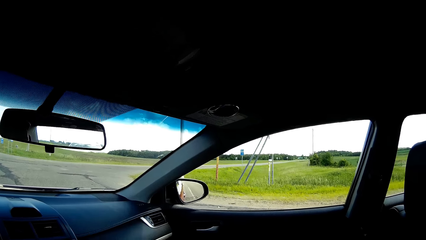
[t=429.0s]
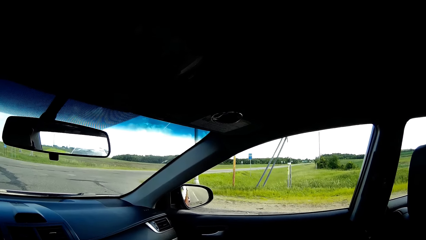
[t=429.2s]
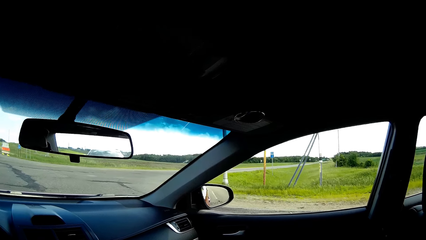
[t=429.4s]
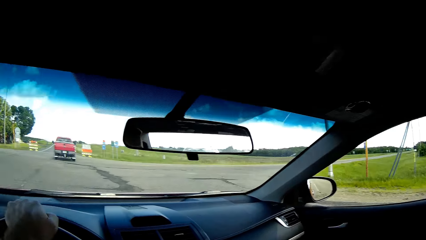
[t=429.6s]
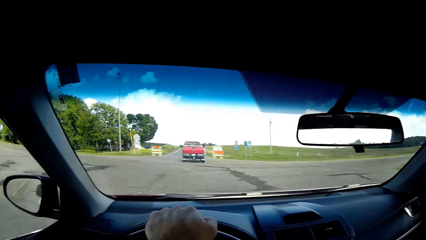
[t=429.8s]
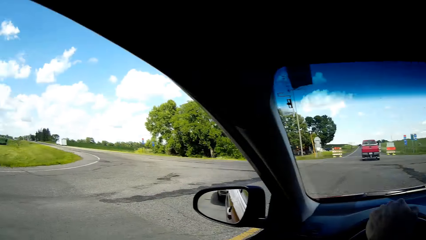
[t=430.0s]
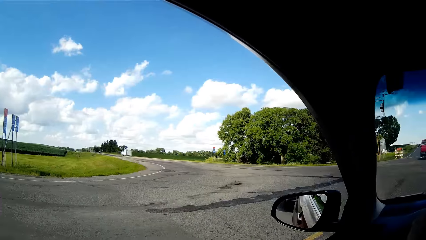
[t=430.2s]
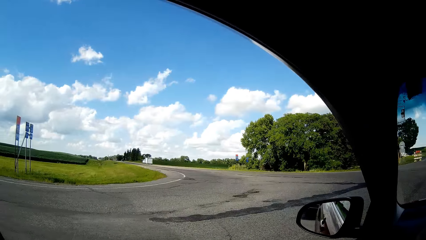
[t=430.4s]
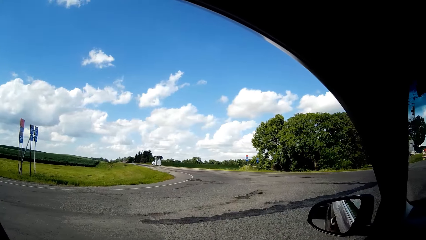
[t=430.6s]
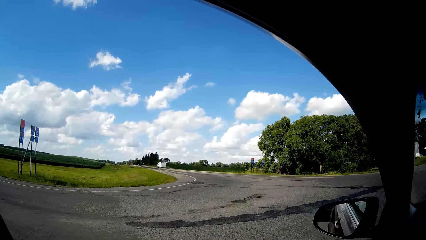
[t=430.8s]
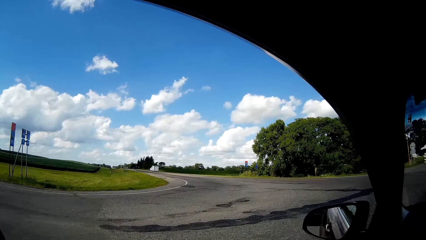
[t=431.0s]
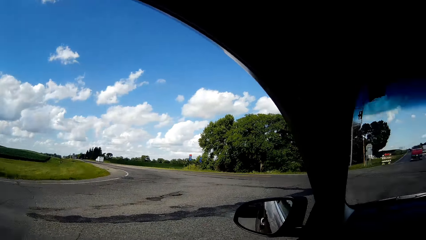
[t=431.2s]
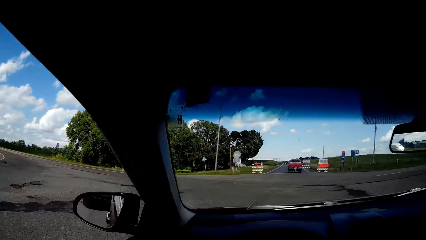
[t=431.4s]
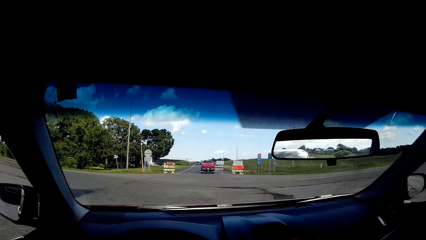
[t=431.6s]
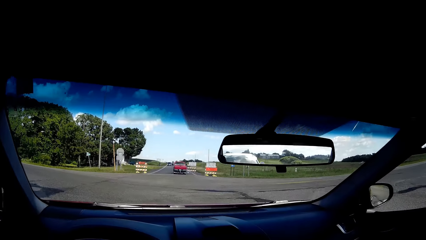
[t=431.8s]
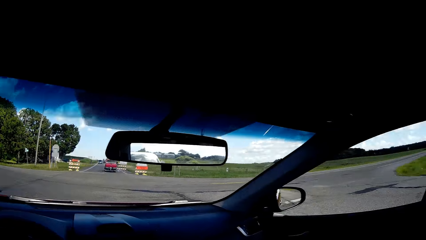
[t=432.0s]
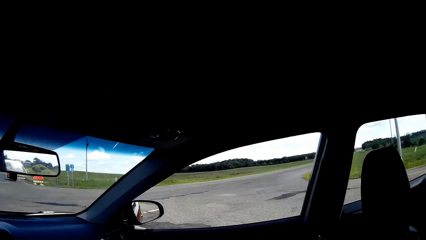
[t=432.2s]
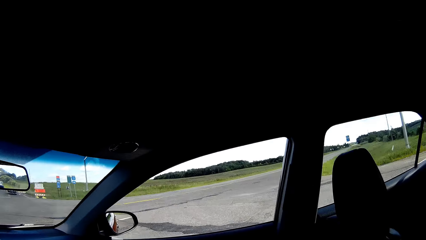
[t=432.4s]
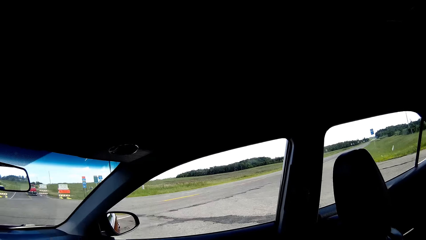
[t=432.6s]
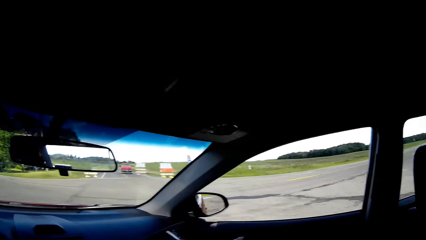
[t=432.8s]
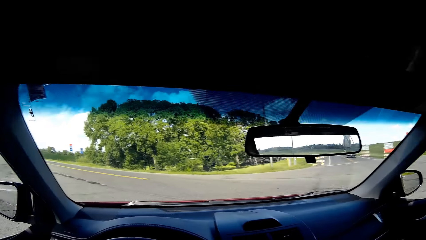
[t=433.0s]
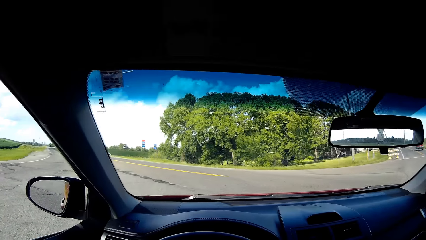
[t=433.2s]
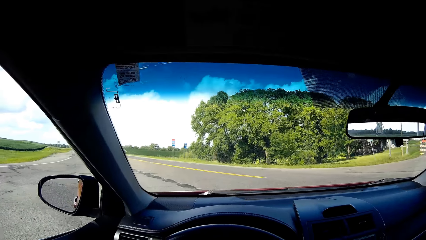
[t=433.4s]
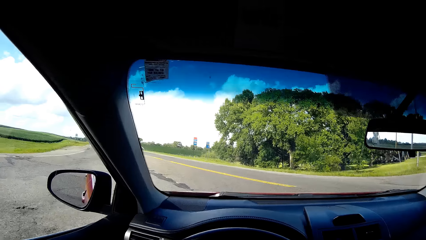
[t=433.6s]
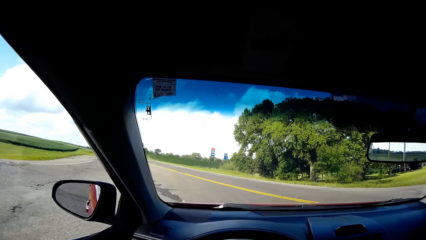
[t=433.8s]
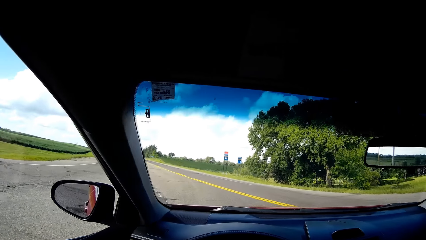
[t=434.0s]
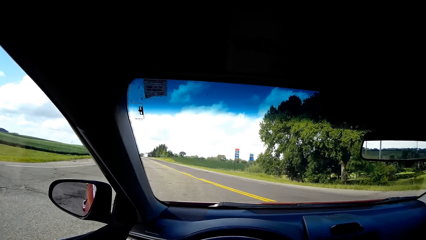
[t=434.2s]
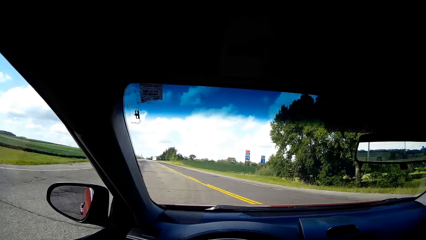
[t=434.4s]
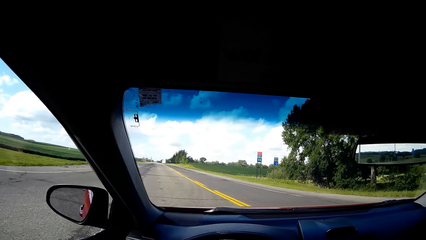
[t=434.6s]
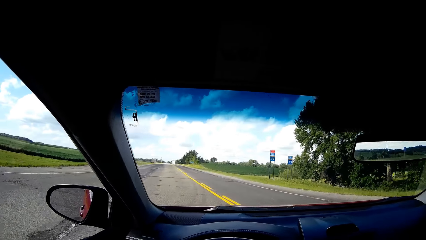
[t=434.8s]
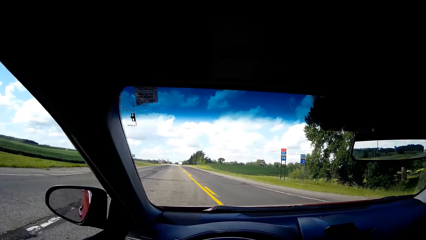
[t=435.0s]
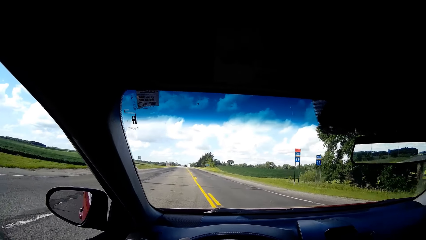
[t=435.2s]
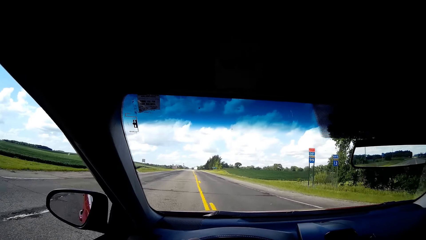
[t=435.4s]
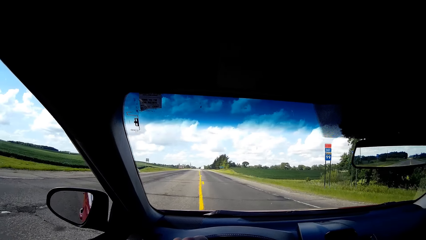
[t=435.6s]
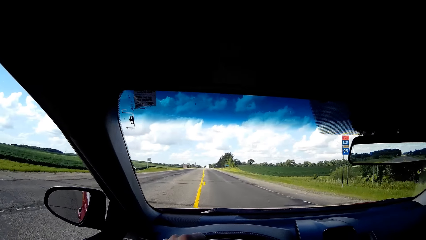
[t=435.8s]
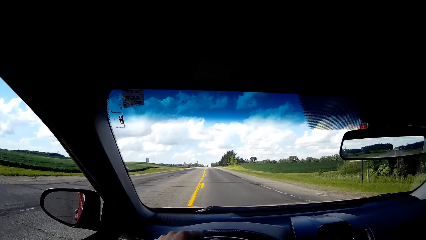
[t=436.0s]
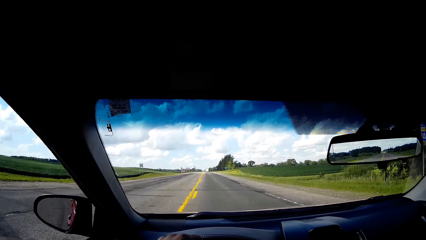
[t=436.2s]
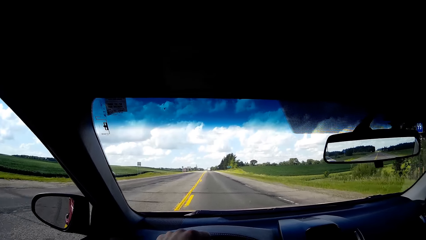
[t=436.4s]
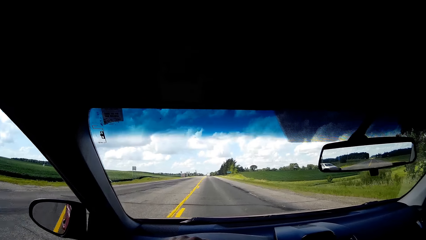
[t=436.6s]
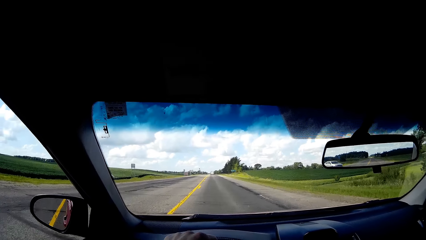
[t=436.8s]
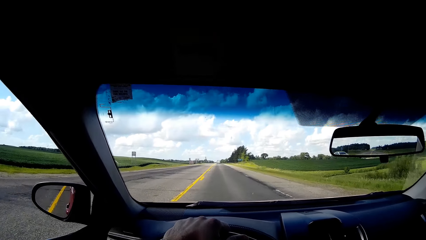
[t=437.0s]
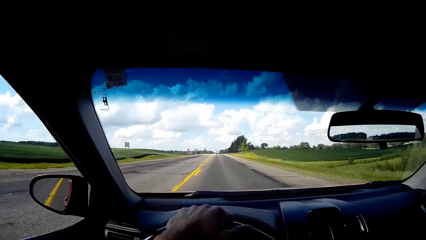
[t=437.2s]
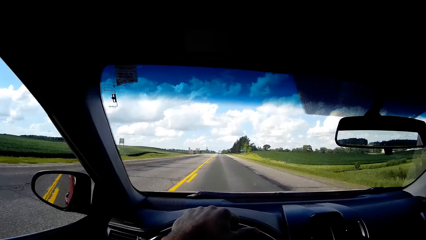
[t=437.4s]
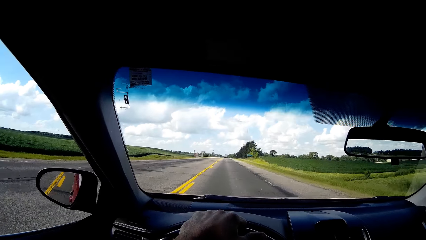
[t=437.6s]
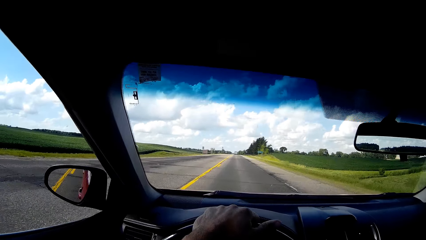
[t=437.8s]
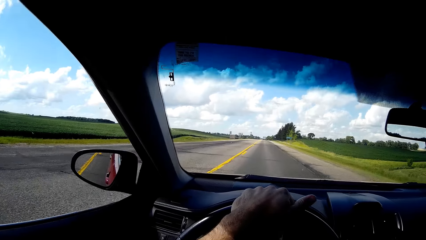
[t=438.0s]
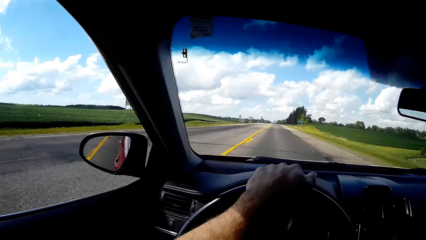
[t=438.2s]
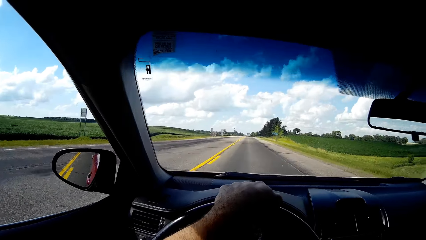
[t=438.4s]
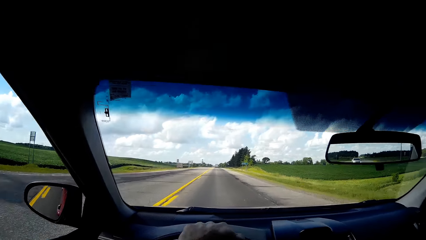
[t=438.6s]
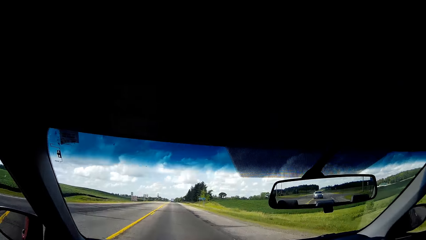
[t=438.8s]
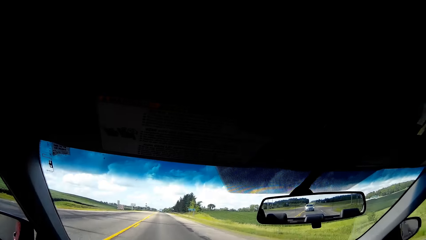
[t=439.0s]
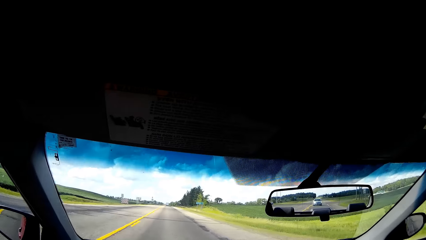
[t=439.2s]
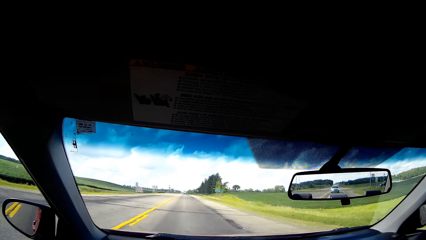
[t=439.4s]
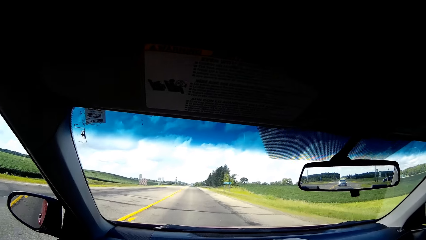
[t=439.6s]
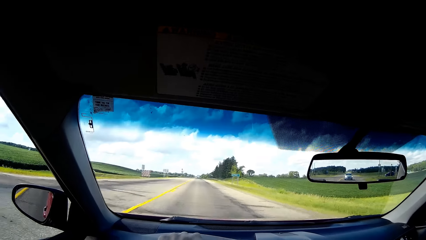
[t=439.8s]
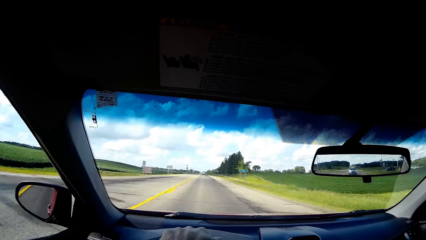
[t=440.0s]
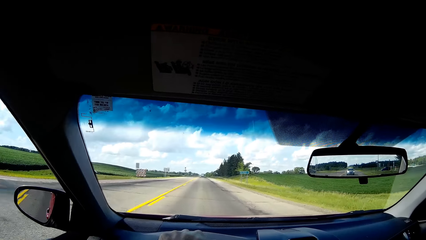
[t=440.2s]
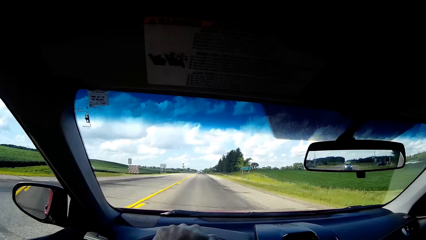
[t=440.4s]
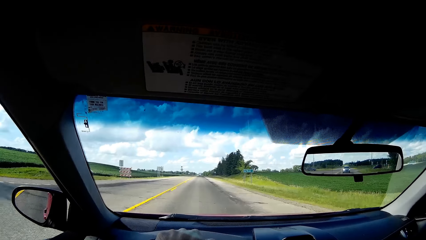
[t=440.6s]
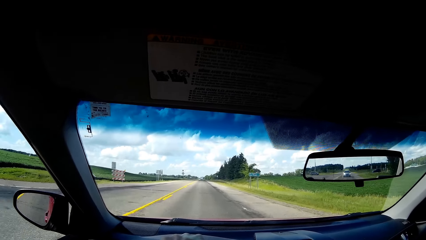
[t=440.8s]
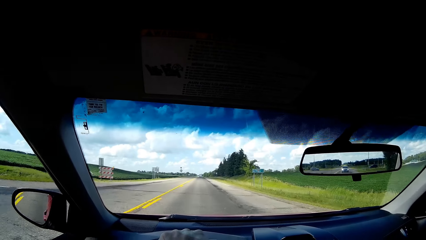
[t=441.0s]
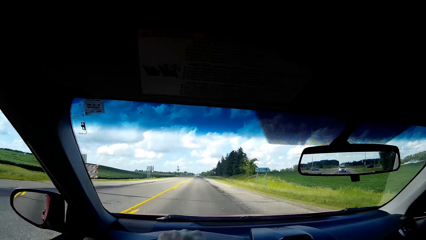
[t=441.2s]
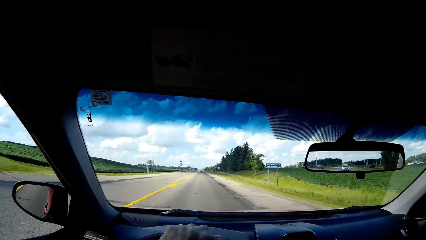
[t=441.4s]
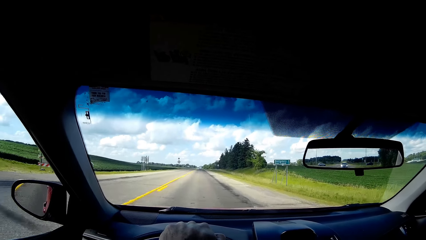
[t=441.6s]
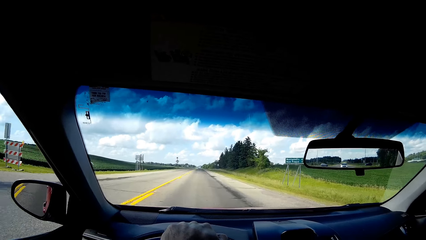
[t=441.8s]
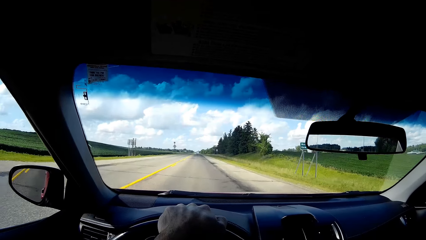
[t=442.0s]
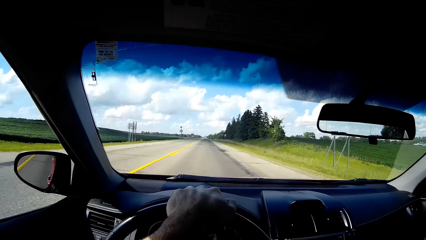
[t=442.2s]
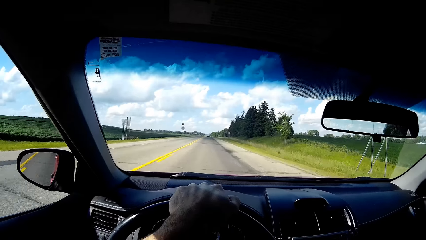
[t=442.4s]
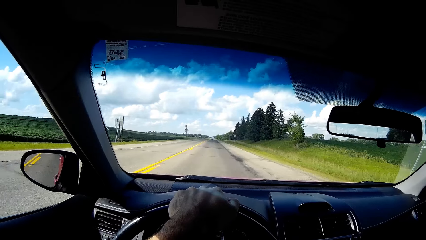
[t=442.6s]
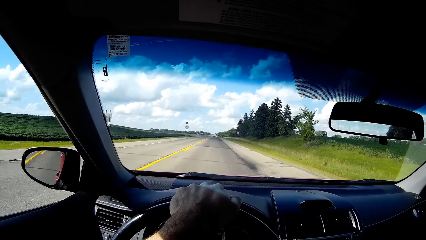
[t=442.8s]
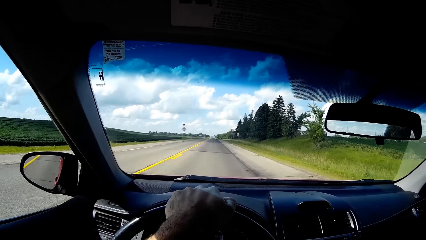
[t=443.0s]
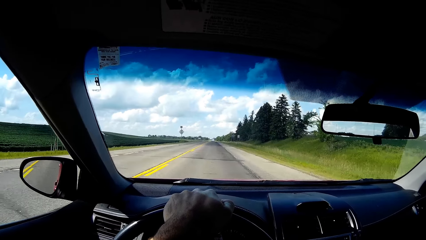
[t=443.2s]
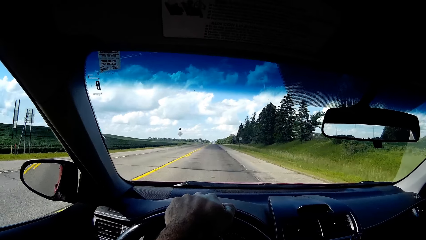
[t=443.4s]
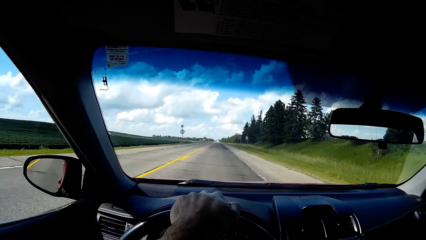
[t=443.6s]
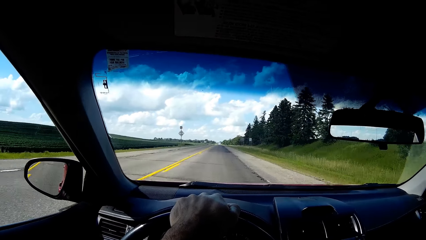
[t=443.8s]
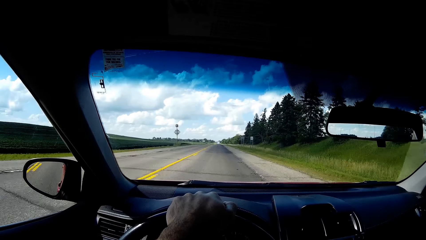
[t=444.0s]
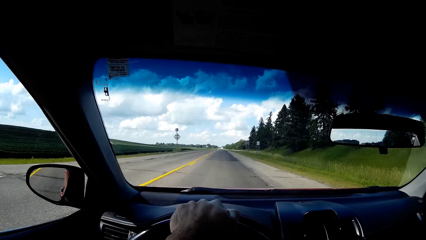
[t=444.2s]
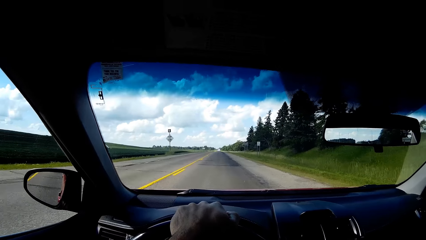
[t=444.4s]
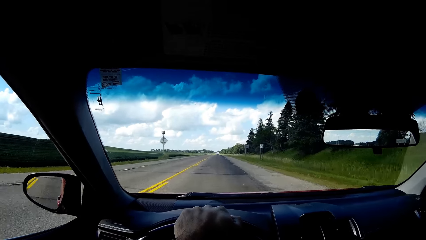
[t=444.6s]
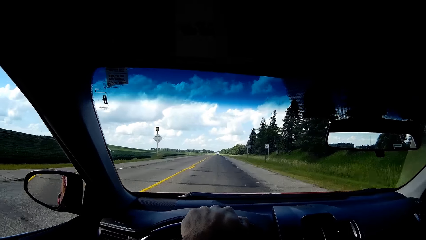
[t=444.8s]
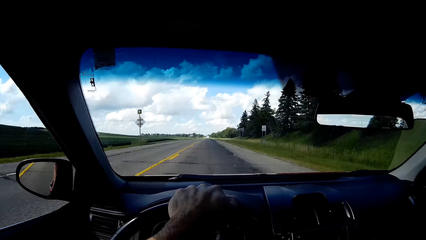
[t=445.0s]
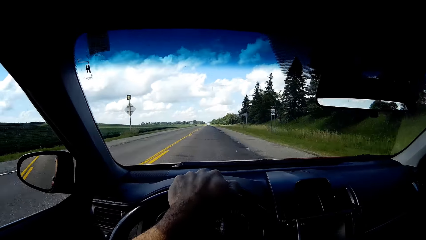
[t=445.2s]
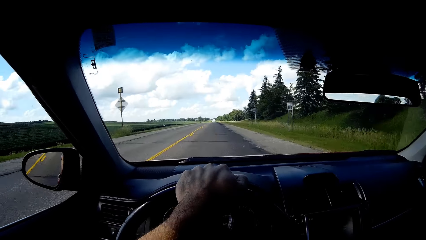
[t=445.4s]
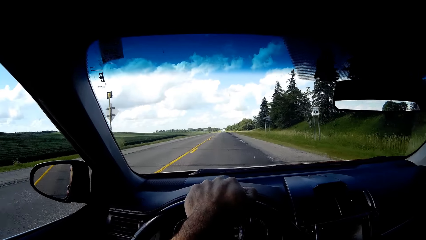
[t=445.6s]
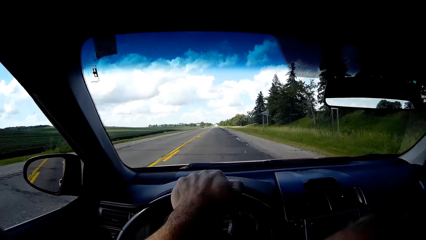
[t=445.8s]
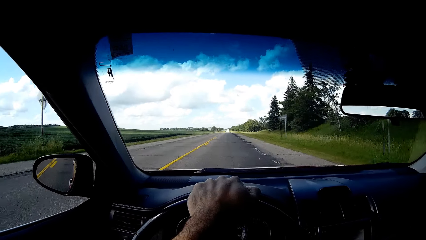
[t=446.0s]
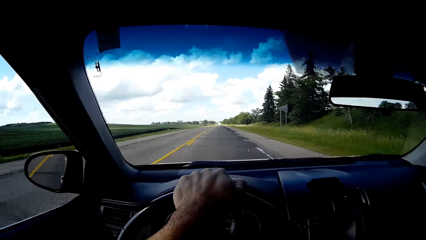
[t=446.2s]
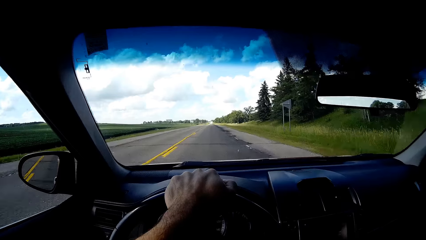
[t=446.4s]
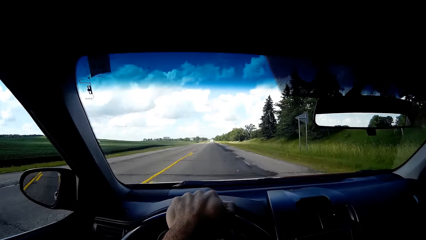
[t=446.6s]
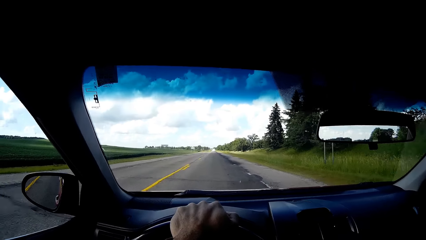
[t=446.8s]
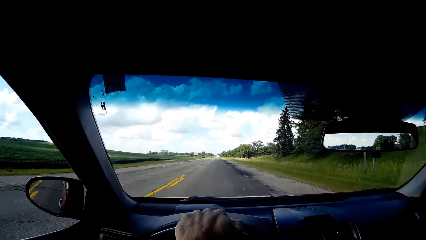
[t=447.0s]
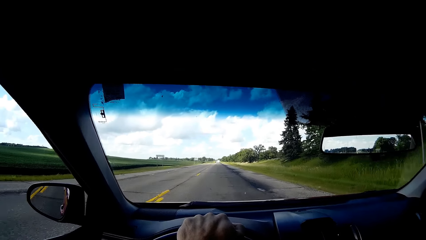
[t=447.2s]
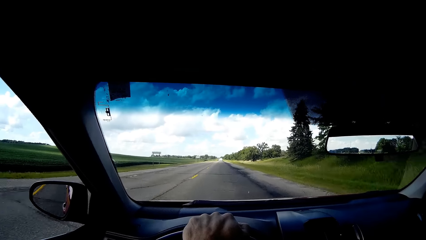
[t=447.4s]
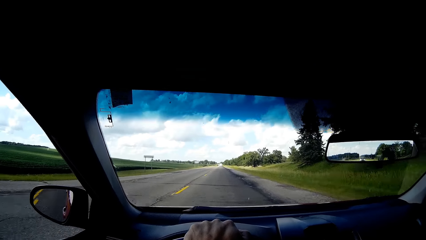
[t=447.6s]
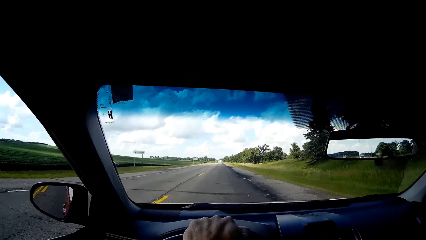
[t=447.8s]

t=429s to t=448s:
The camera wearer turns left on the road. They rotate the steering wheel. They hold the vehicle's steering wheel. They focus on the road.
